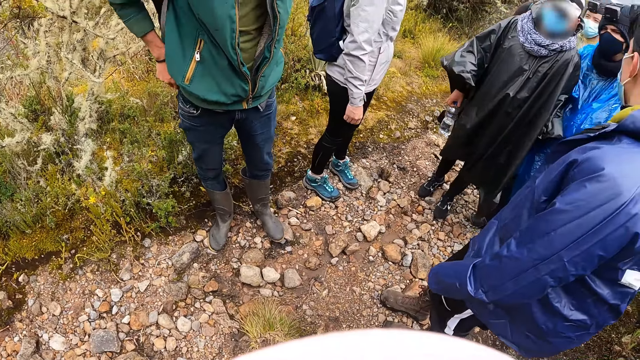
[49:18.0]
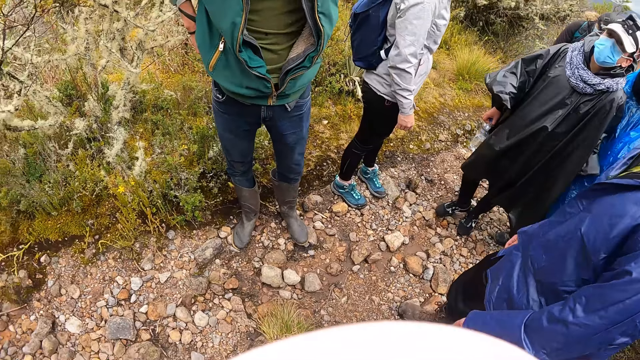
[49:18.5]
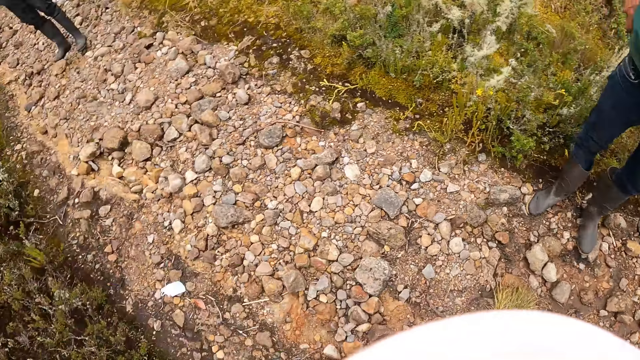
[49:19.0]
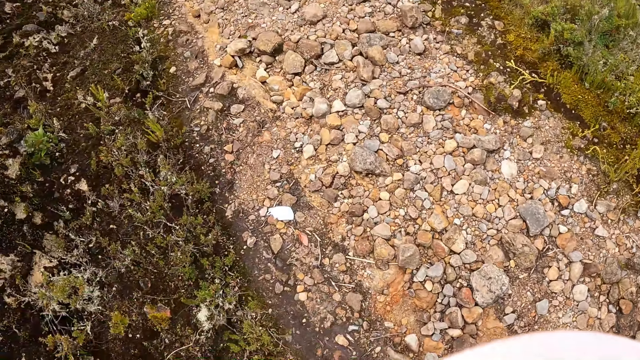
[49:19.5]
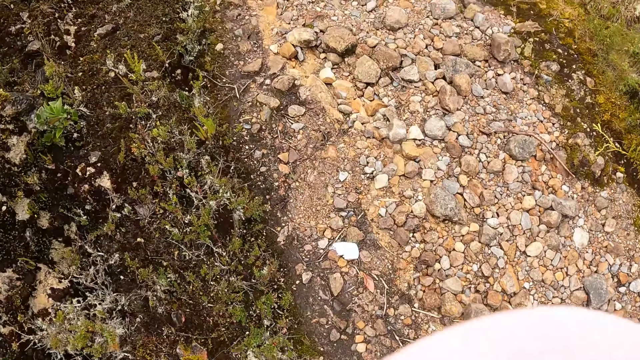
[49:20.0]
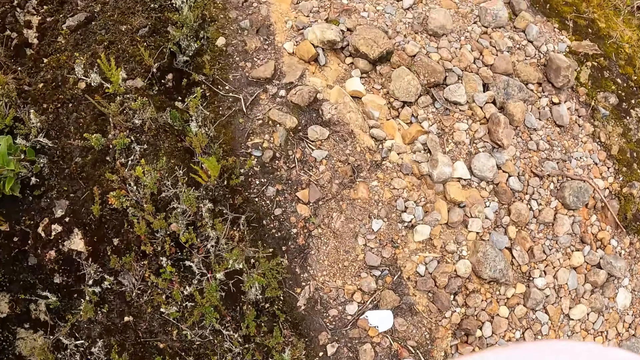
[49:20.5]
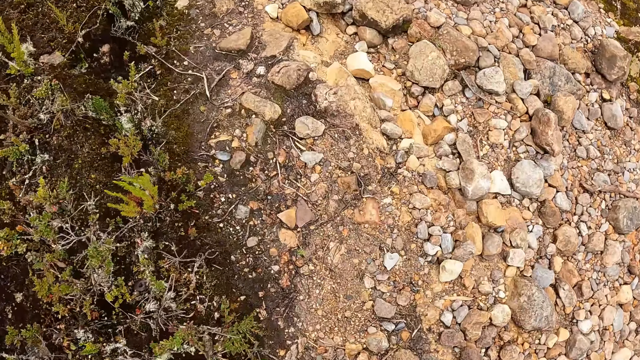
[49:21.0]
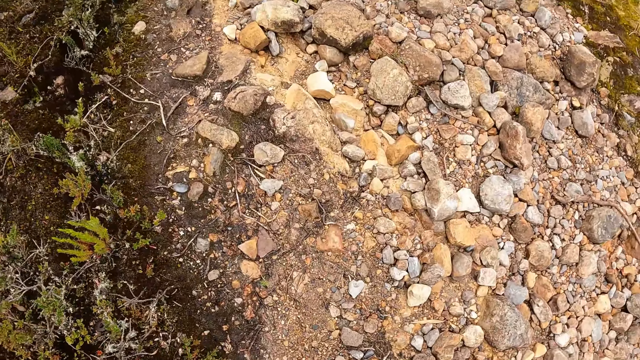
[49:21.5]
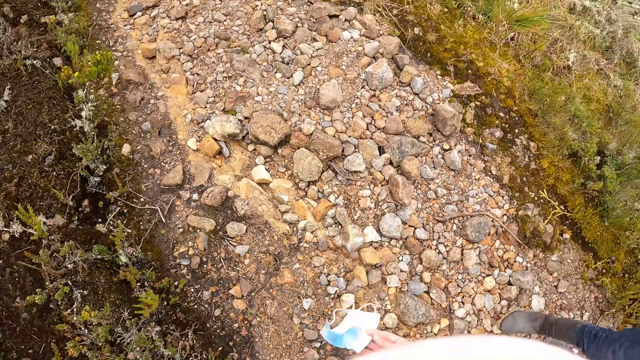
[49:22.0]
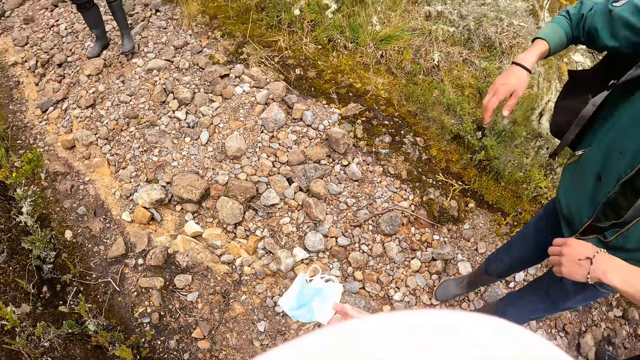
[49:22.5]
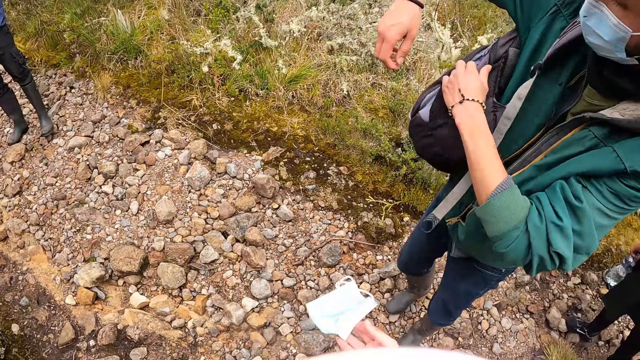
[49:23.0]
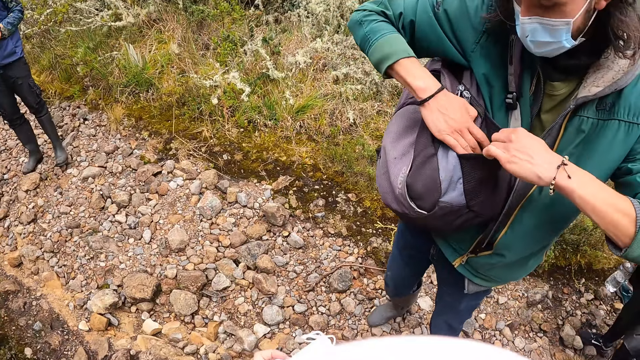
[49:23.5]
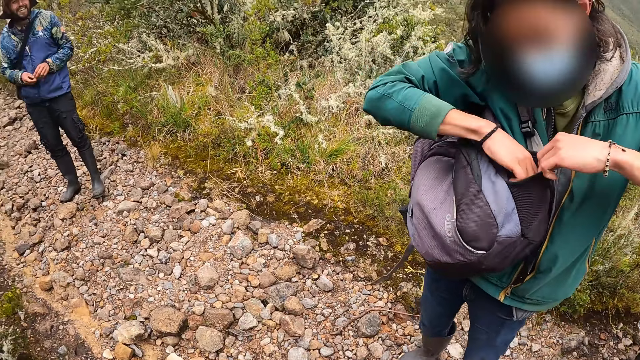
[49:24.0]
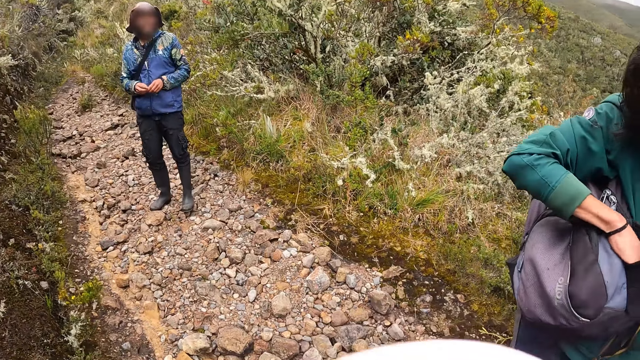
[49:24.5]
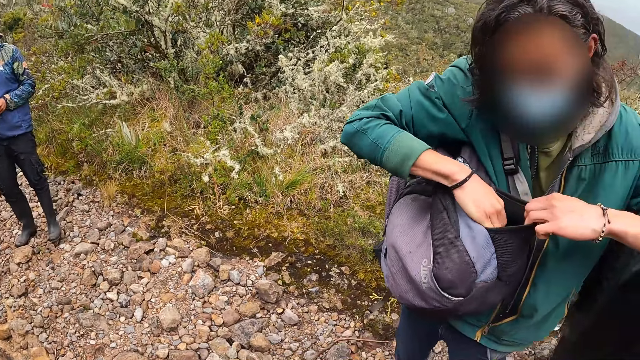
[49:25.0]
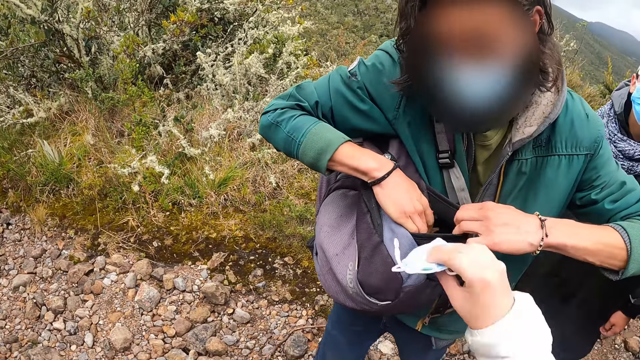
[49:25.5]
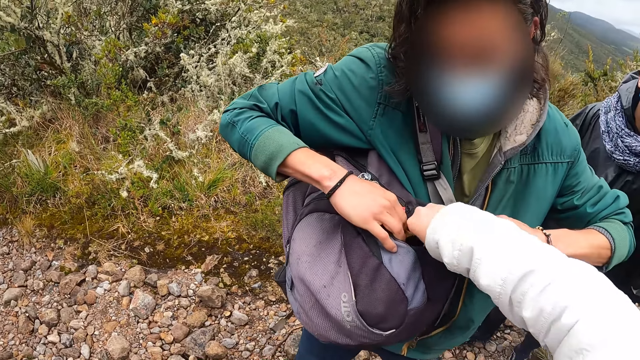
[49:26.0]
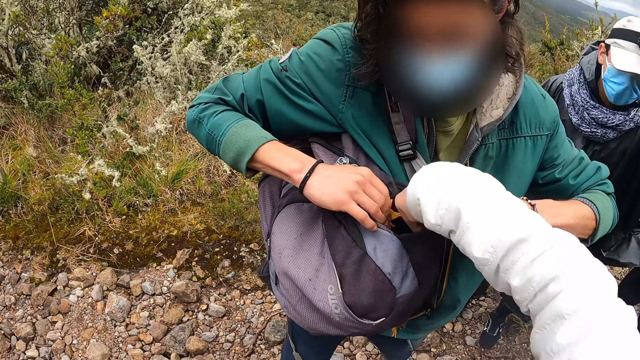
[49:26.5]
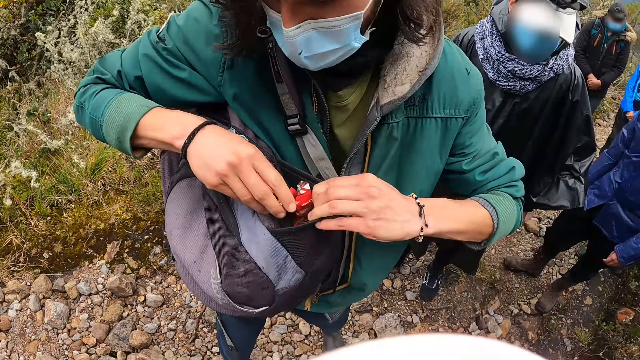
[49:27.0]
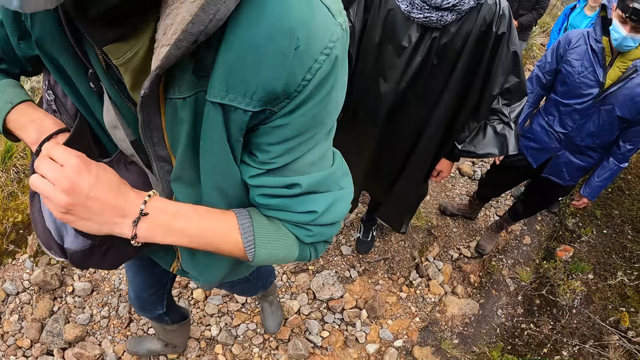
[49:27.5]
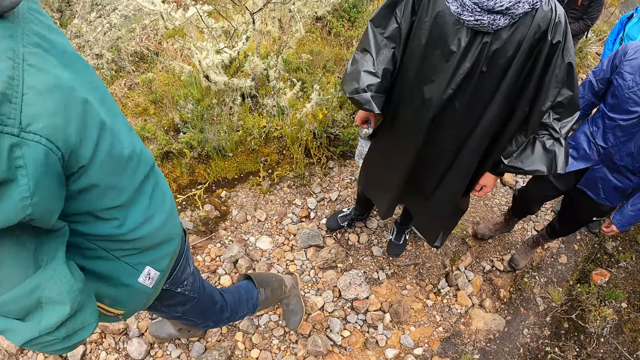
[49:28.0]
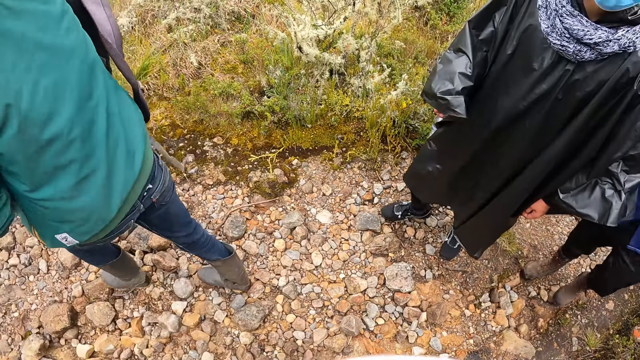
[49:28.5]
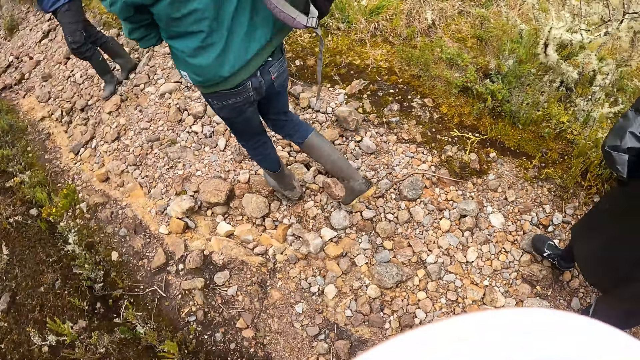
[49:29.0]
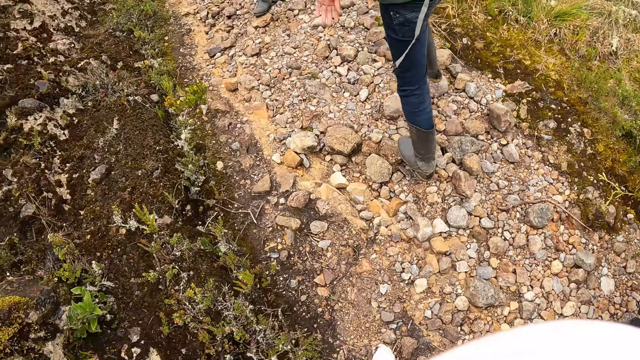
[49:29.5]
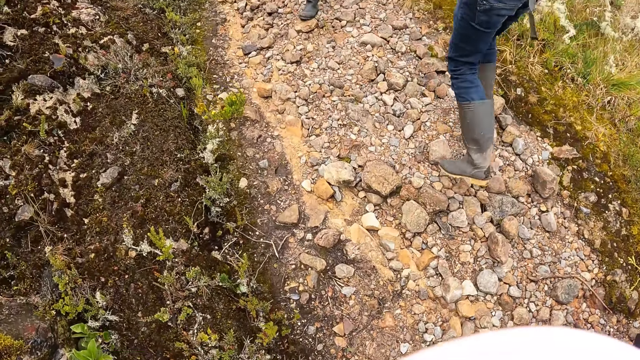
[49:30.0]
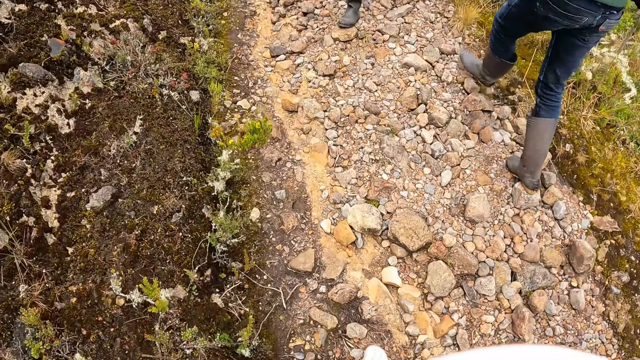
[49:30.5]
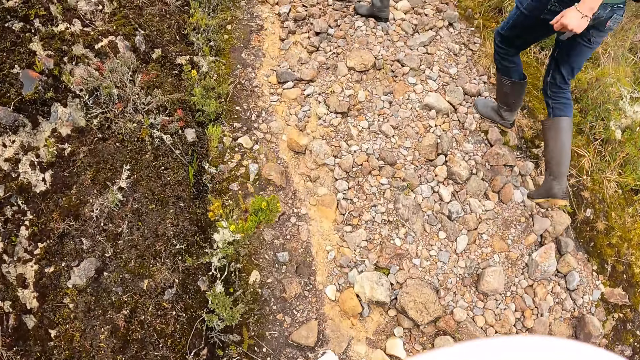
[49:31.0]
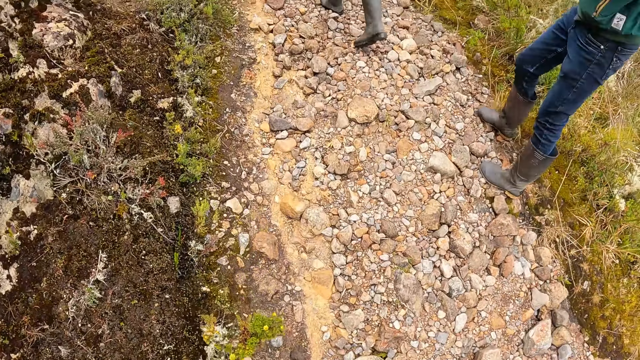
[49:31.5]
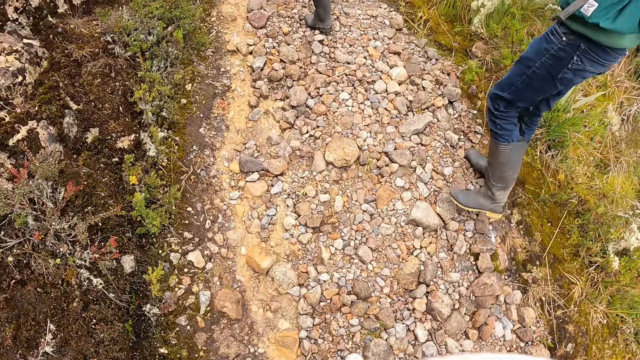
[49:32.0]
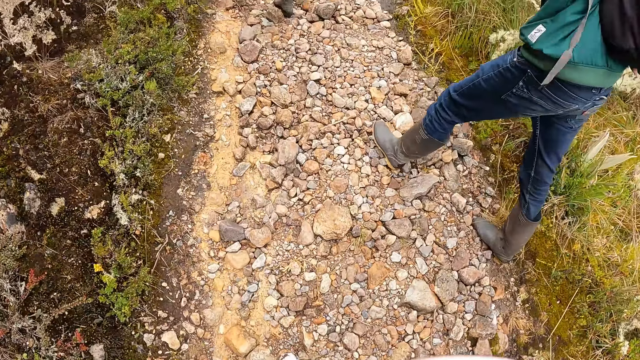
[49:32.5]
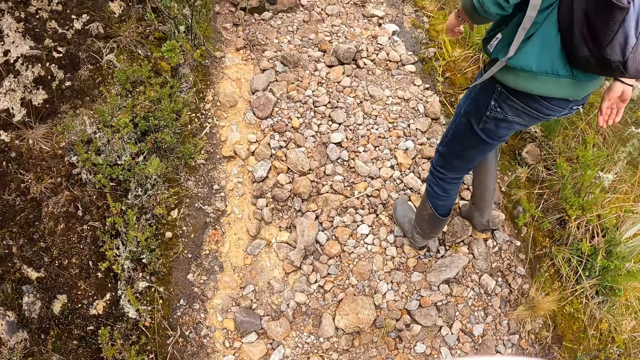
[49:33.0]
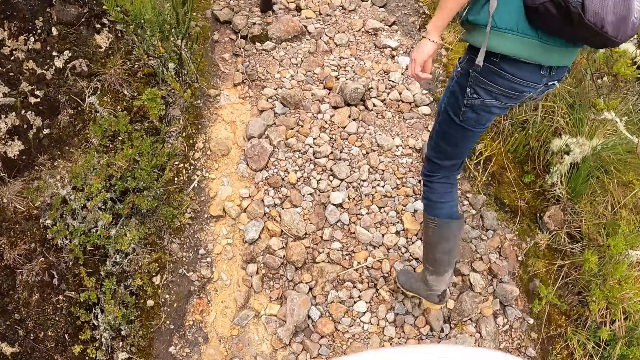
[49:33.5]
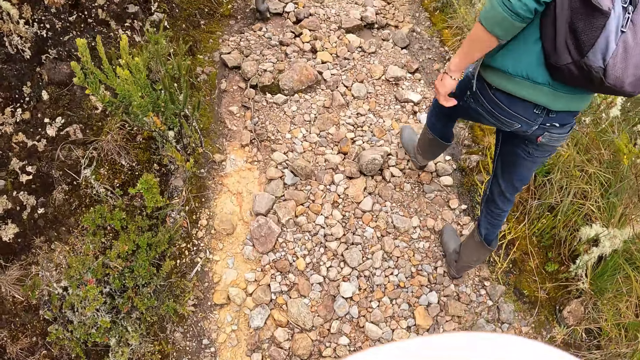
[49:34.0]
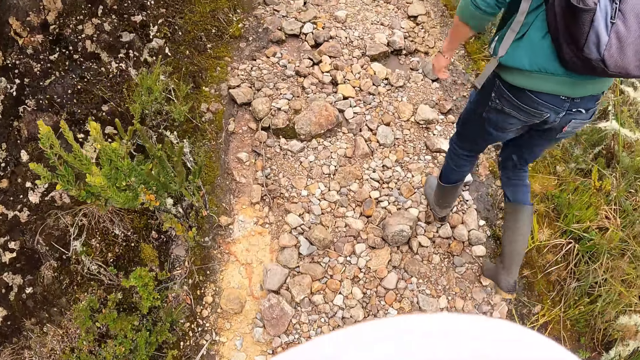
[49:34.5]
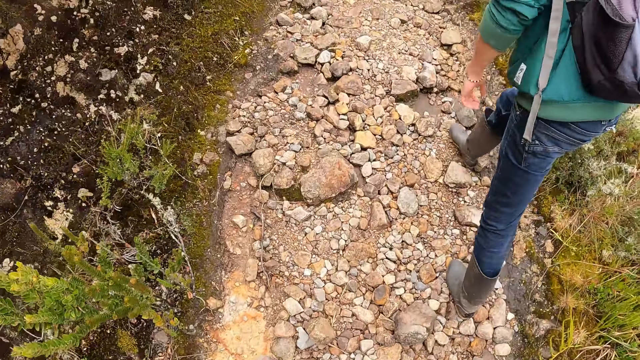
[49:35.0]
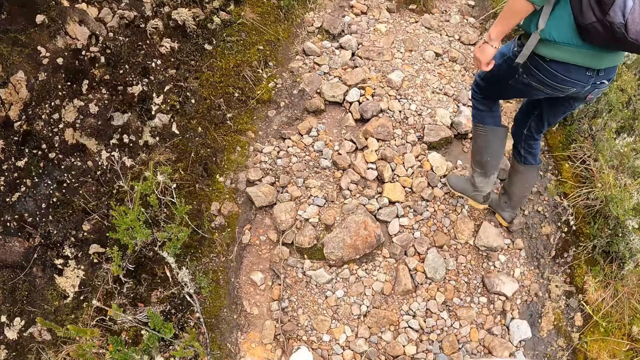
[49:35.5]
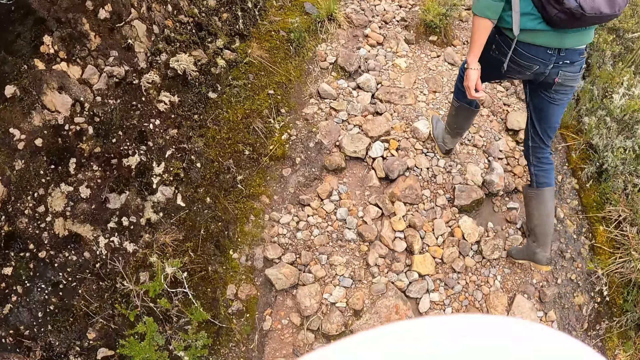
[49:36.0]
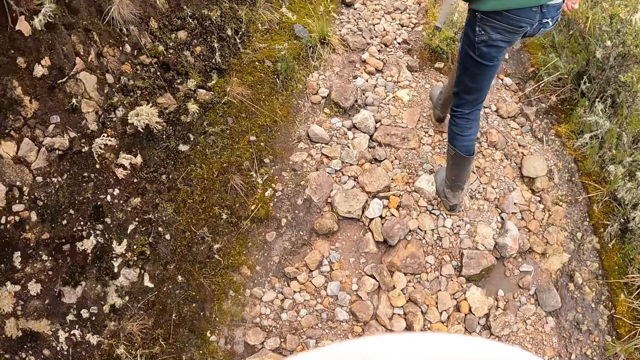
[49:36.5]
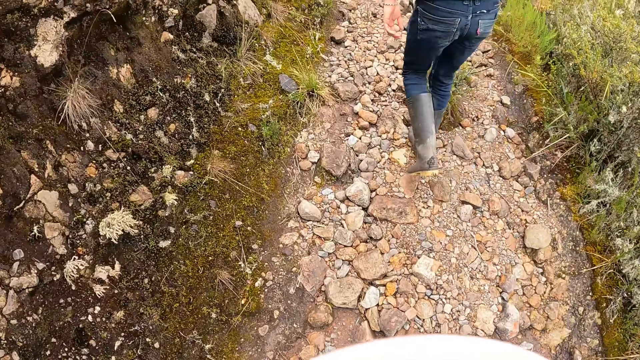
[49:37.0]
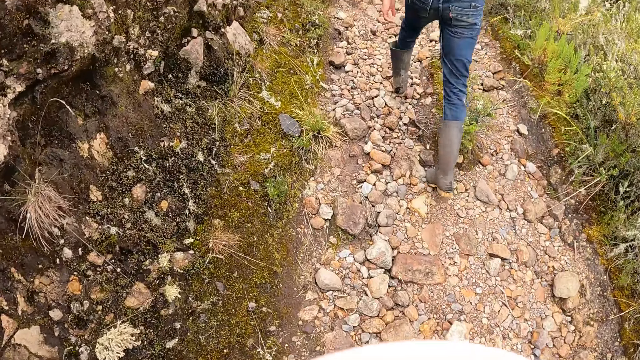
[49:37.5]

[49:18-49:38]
The camera wearer looks around. A man opens a bag with his hands. The camera wearer puts a face mask into the bag of the man with her right hand. She hikes with the group of people on the mountain.
